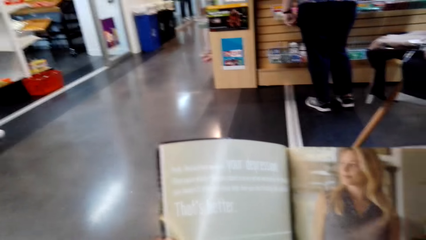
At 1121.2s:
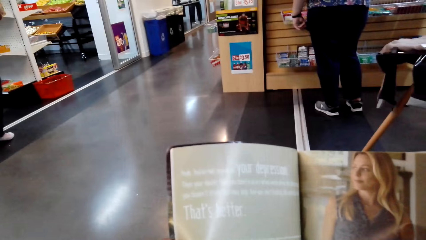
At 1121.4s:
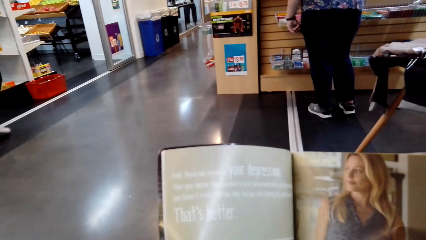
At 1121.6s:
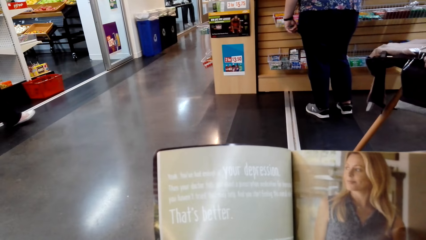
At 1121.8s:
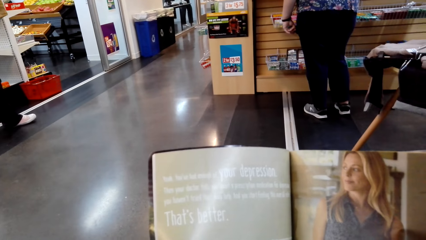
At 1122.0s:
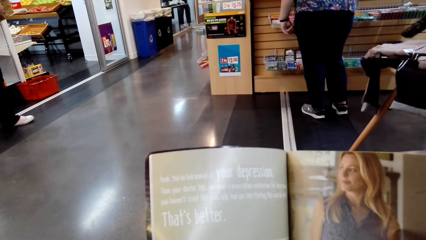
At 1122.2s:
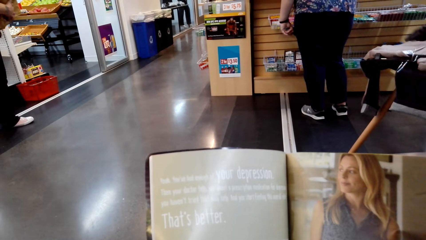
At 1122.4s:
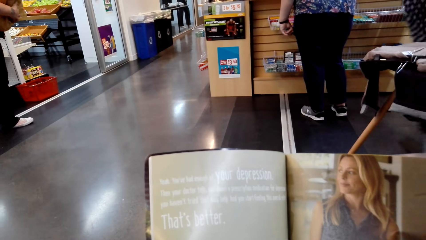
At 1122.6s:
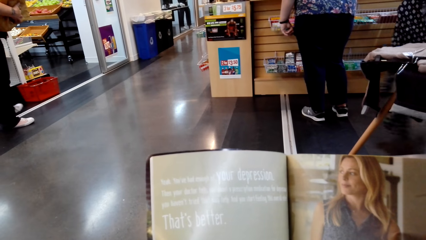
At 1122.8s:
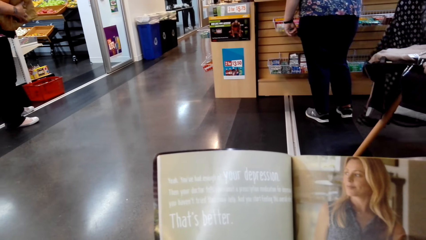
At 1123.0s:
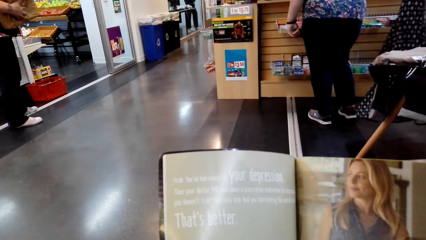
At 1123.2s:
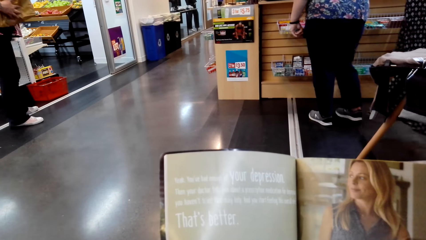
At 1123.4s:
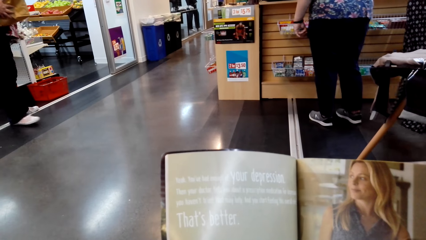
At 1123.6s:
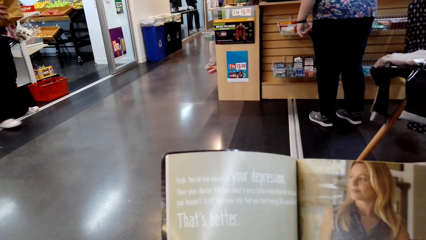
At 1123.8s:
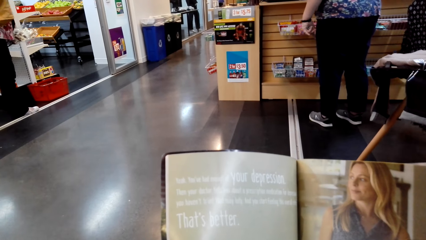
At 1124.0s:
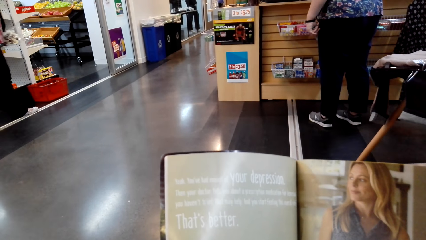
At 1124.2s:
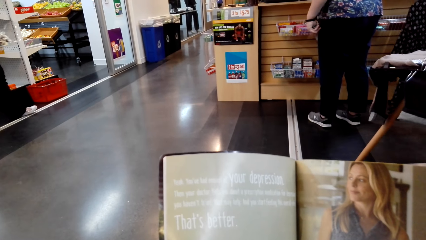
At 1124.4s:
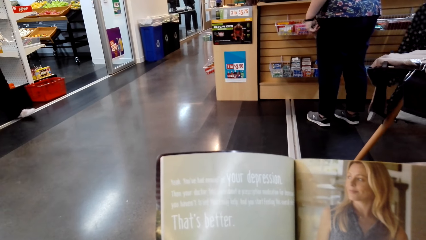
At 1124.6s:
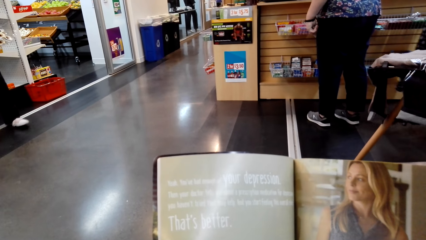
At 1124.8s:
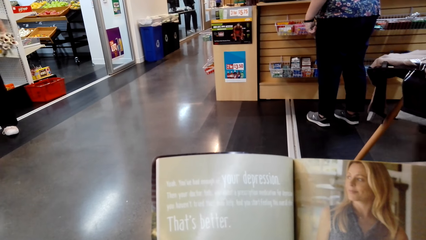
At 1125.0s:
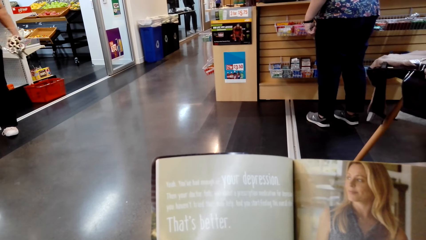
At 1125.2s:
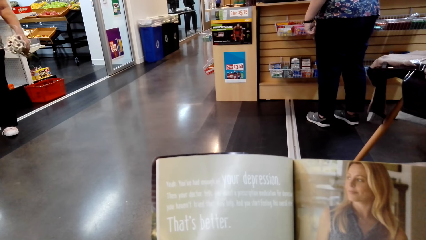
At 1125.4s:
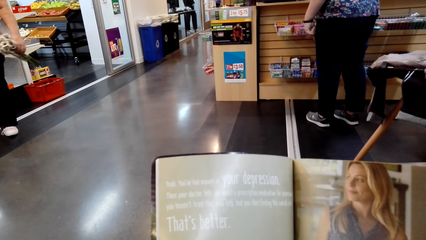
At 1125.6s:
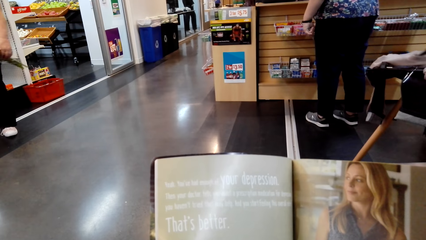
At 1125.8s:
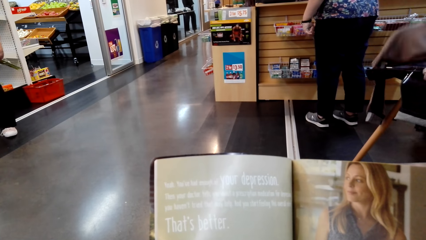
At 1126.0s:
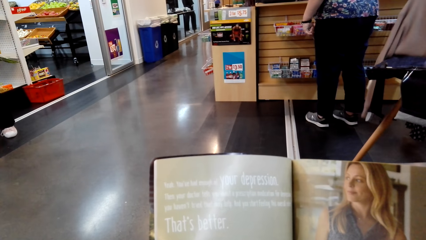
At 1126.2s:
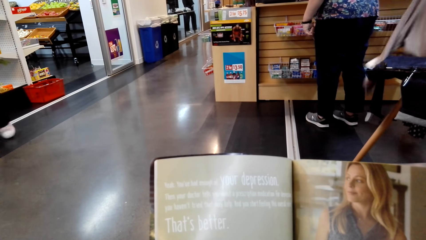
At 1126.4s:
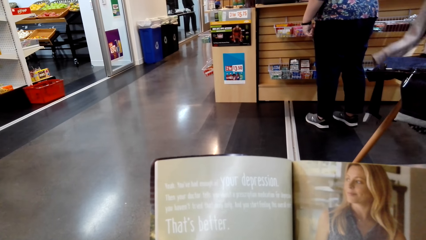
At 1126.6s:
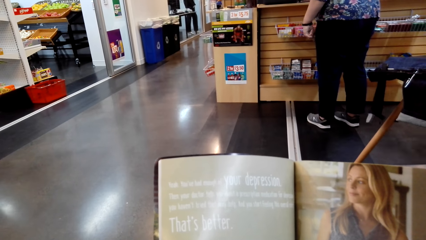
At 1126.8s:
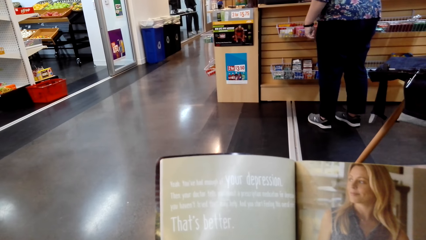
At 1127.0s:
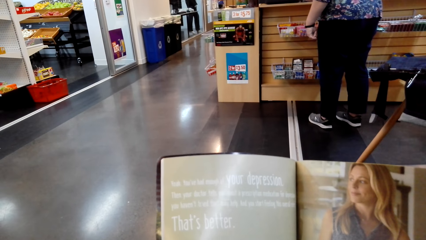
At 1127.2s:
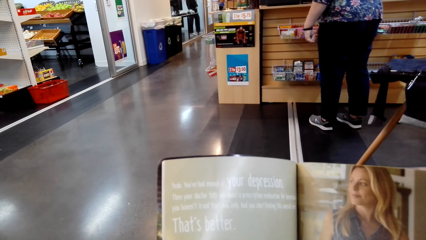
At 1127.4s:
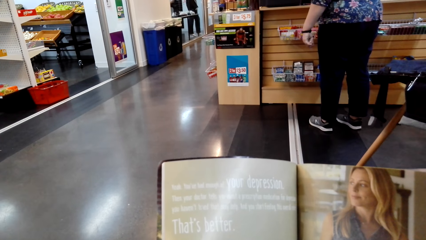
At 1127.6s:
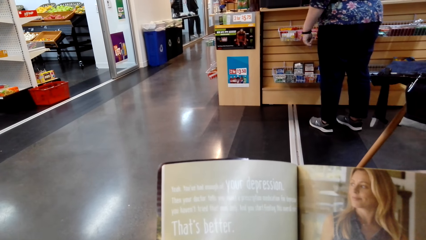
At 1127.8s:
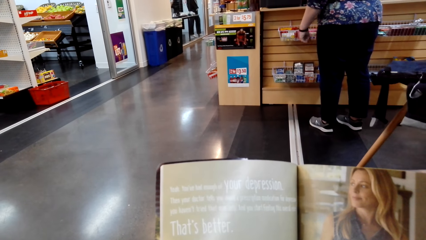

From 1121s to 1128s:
The camera wearer reads the magazine.

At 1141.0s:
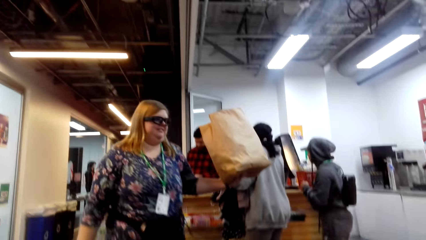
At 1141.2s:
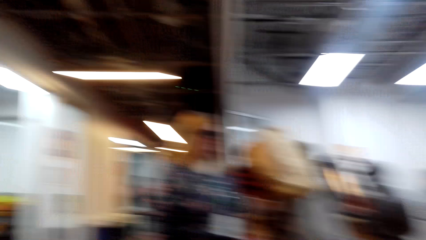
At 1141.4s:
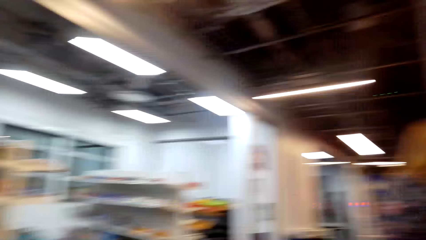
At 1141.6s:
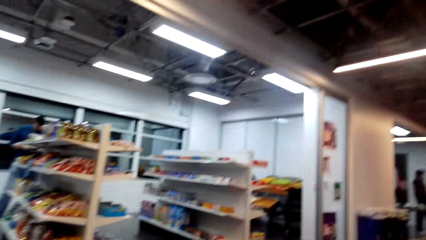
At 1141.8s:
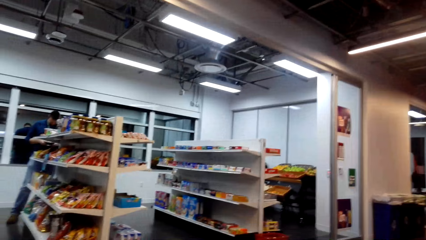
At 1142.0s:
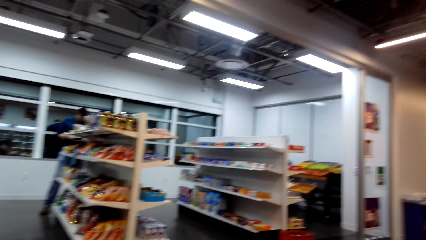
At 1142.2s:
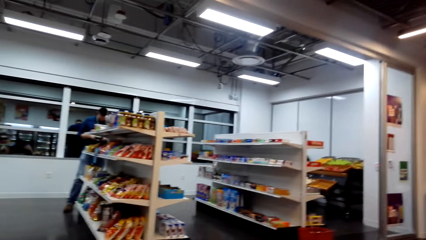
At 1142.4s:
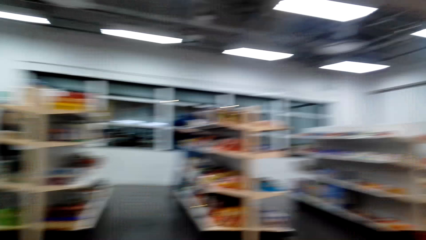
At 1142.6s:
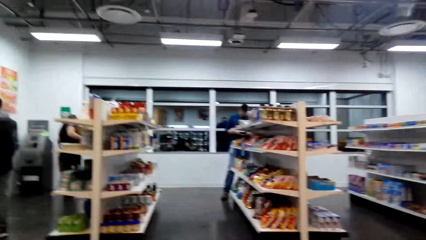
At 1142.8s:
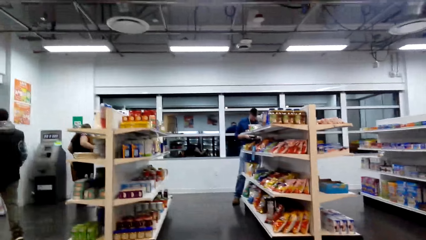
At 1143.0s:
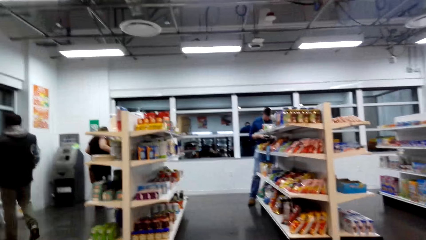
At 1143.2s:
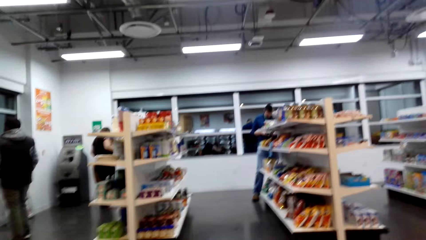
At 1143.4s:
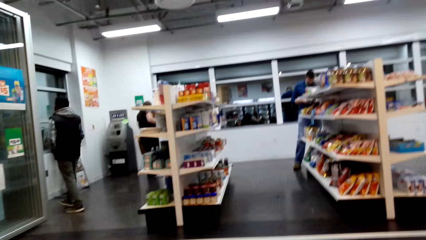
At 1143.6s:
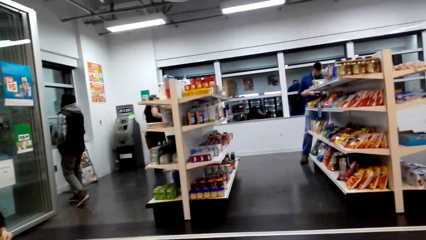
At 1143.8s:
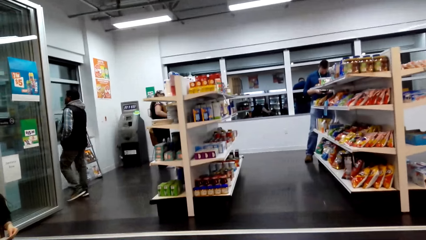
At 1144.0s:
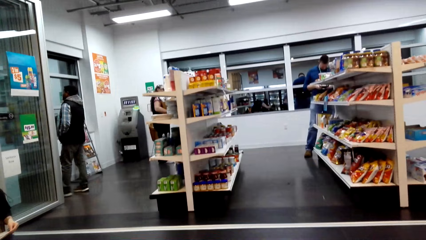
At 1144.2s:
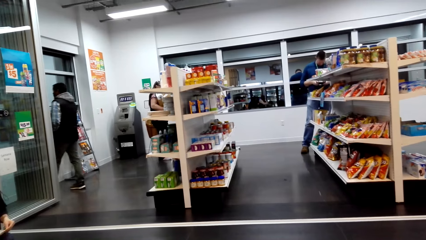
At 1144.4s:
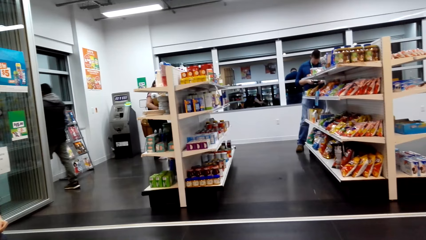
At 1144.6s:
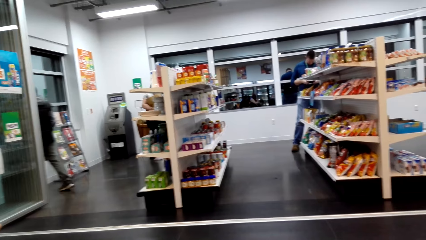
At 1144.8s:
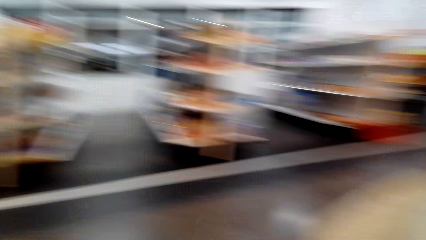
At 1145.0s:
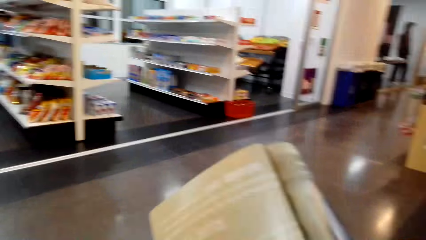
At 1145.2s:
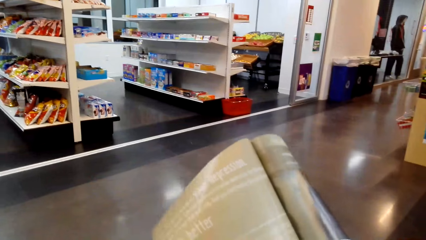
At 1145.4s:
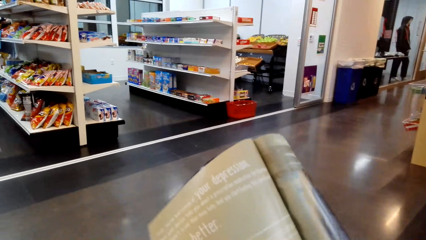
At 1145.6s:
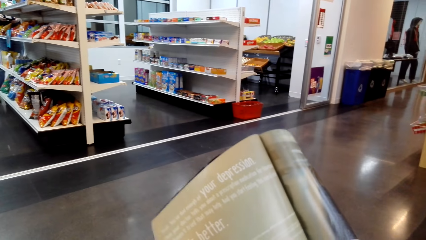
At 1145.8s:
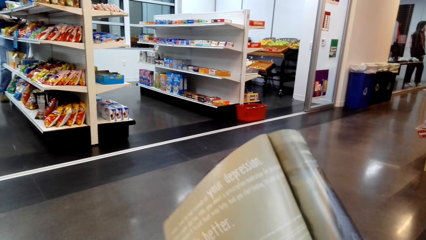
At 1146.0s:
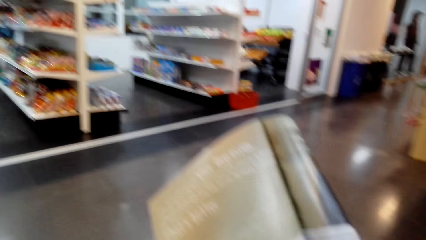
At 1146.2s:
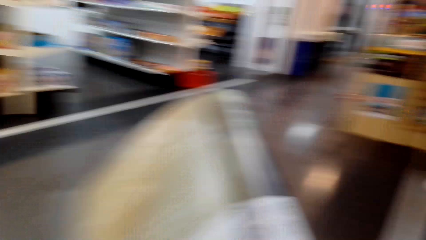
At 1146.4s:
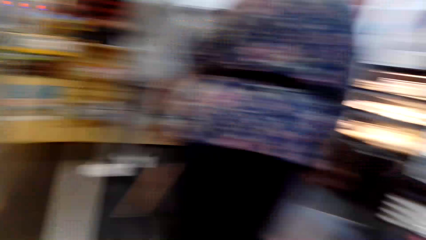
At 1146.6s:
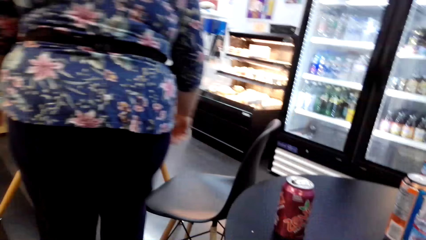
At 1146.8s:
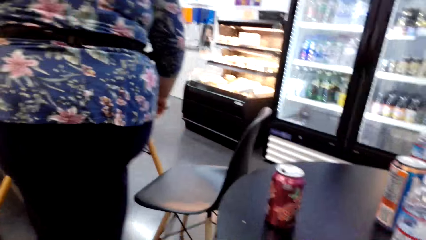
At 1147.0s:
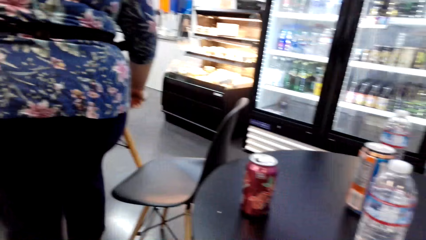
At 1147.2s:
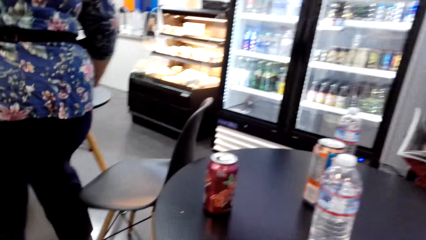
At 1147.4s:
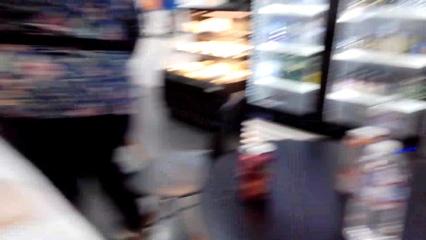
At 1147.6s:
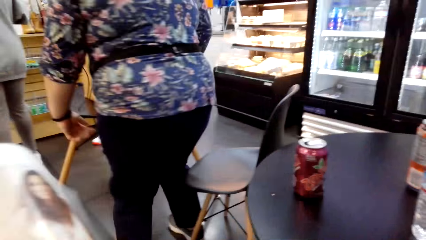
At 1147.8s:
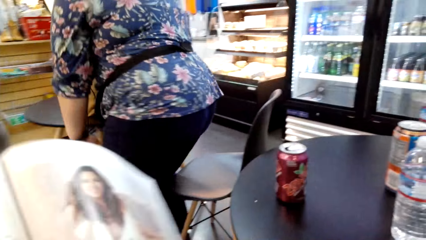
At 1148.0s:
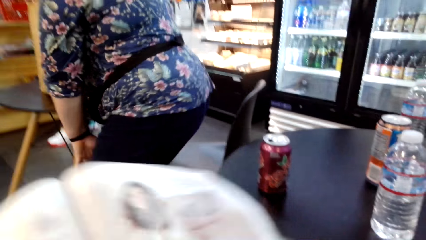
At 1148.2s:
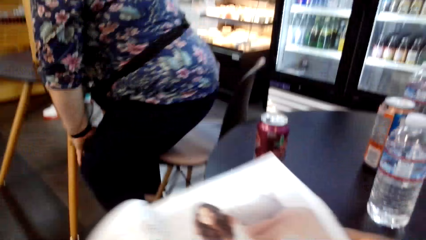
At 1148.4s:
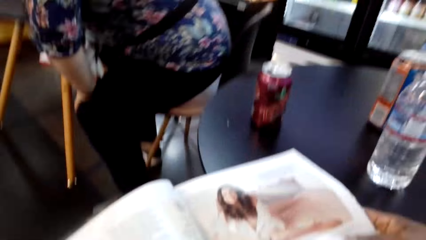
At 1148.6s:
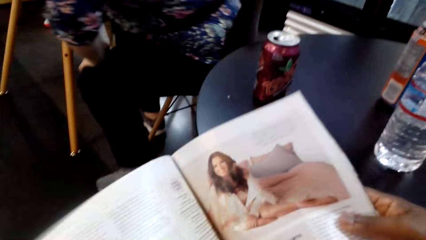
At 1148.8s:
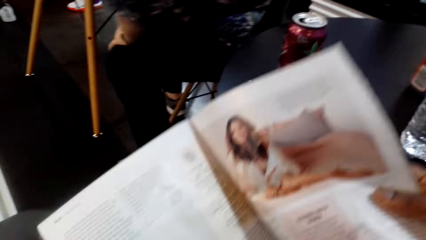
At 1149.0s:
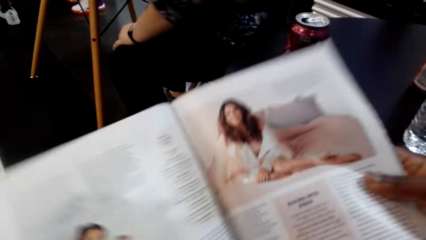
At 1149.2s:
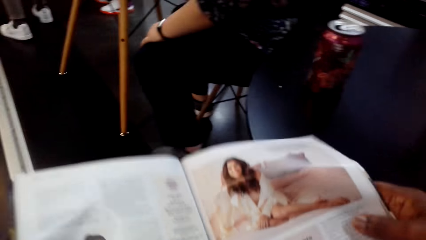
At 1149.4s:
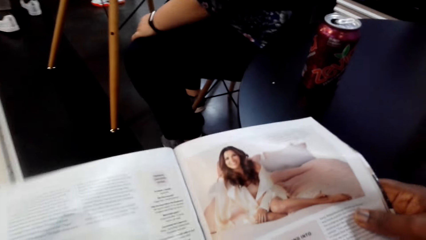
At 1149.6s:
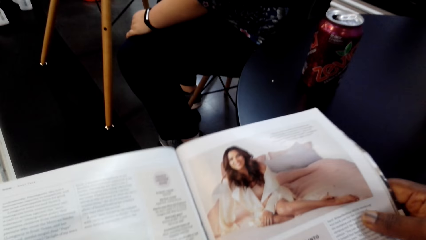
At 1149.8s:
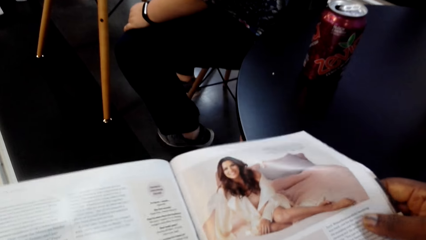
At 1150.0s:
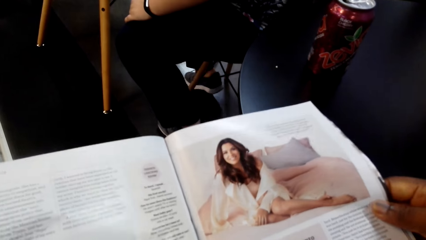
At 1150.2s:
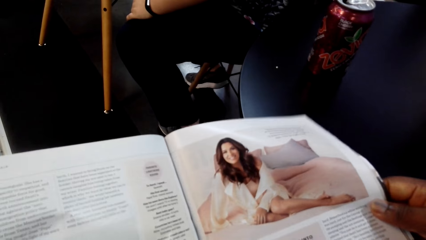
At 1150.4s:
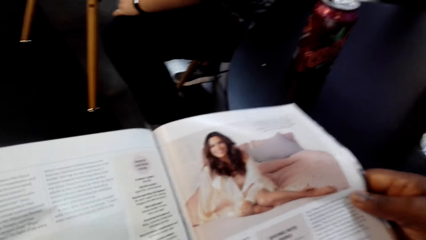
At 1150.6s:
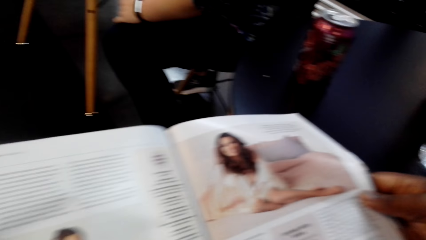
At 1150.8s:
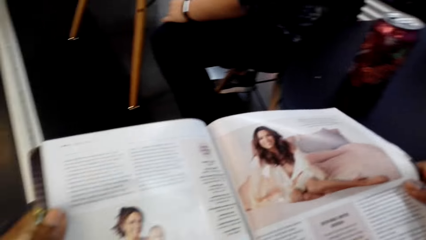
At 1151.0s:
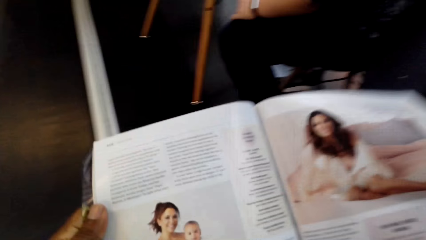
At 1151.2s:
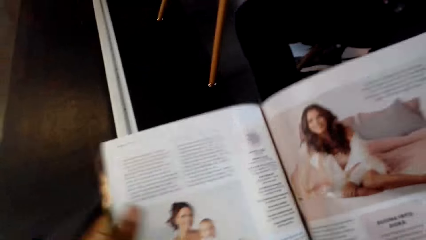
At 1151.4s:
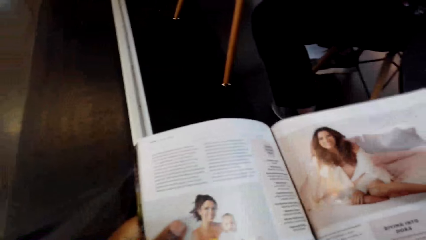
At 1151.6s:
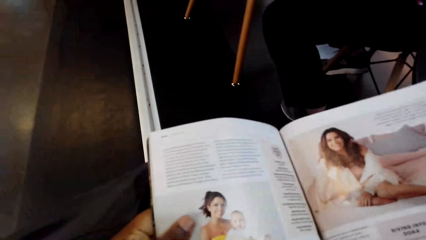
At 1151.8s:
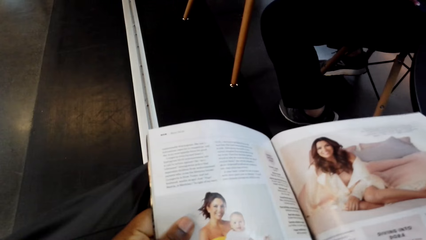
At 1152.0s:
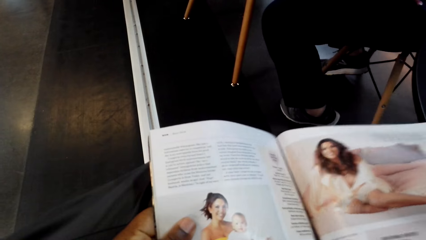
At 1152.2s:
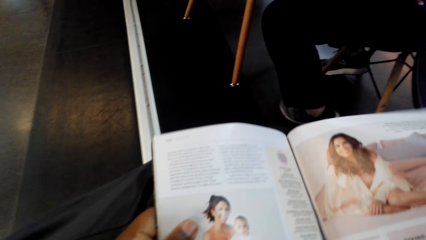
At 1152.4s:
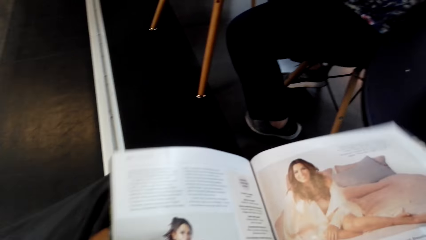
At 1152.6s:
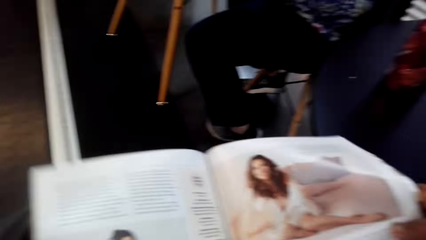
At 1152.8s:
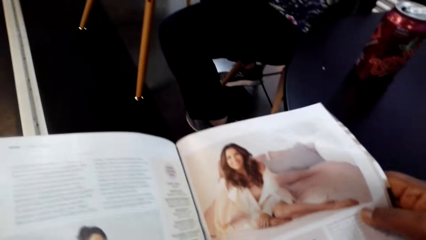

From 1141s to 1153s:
The camera wearer looks around. They read the magazine.
